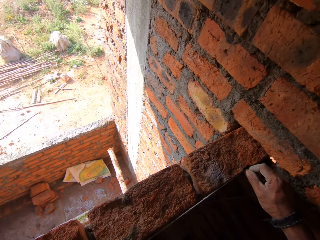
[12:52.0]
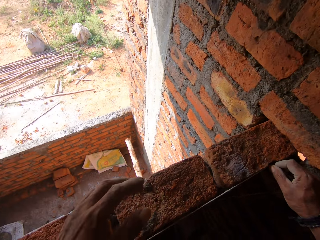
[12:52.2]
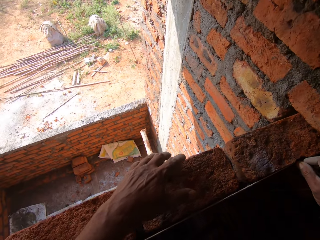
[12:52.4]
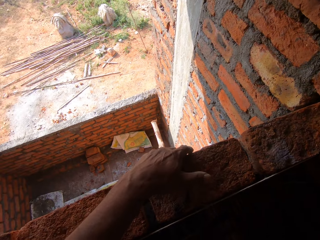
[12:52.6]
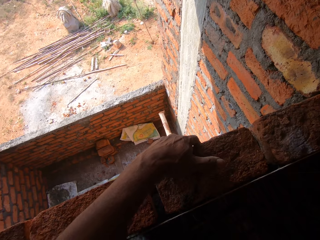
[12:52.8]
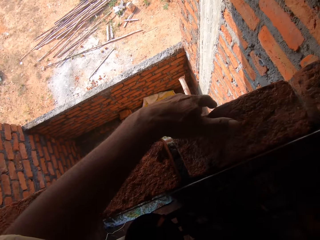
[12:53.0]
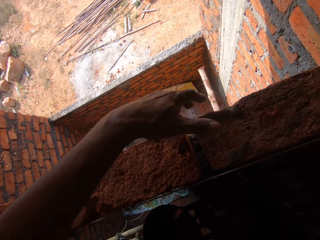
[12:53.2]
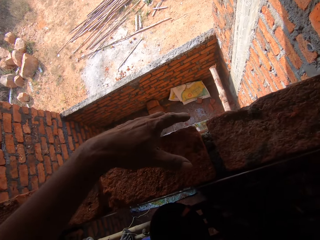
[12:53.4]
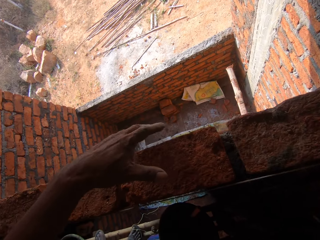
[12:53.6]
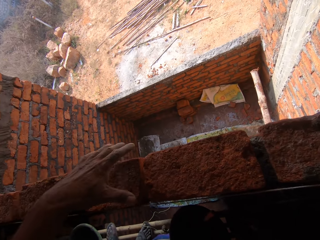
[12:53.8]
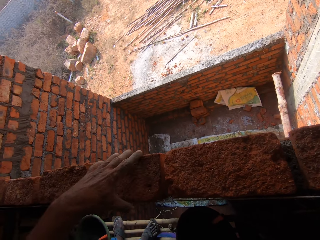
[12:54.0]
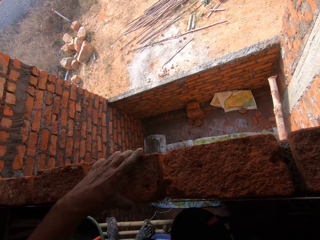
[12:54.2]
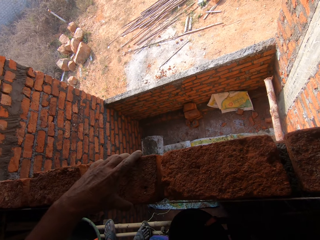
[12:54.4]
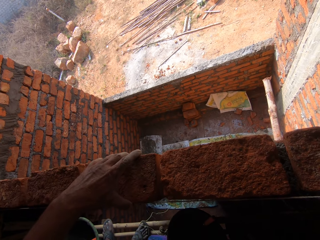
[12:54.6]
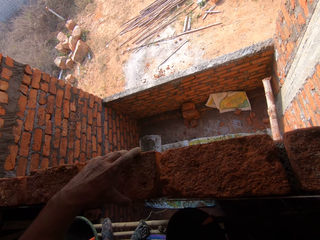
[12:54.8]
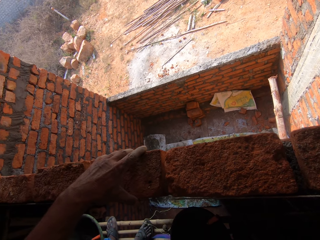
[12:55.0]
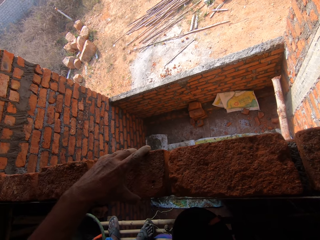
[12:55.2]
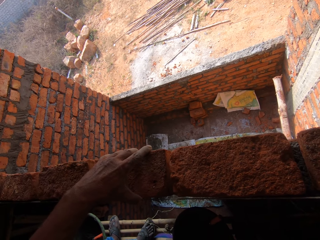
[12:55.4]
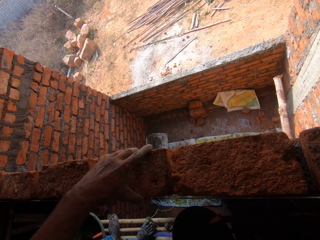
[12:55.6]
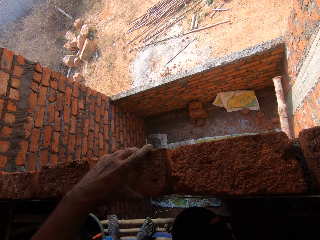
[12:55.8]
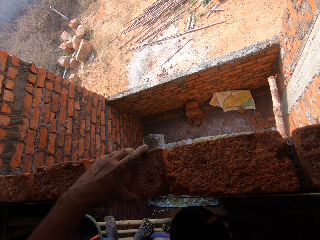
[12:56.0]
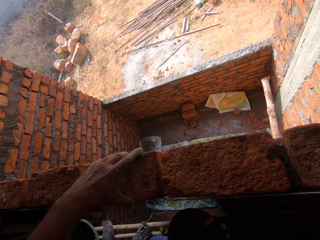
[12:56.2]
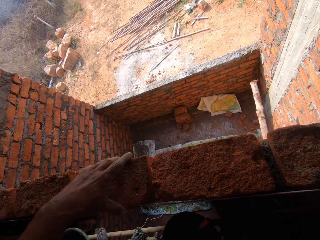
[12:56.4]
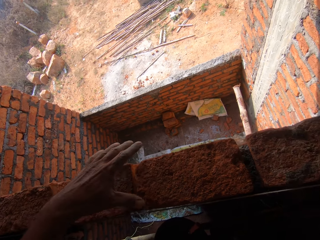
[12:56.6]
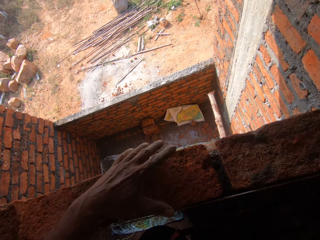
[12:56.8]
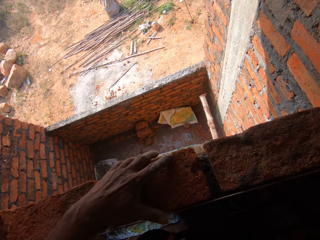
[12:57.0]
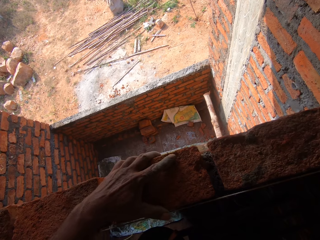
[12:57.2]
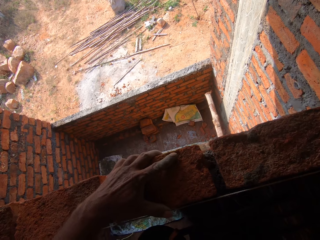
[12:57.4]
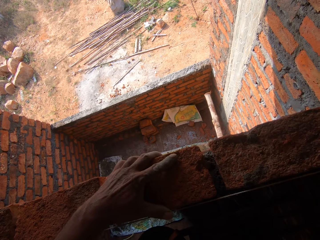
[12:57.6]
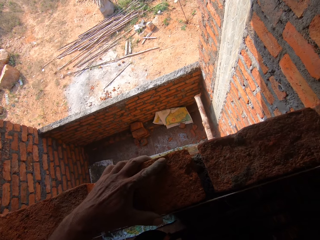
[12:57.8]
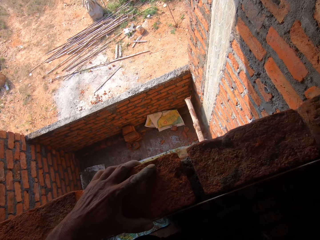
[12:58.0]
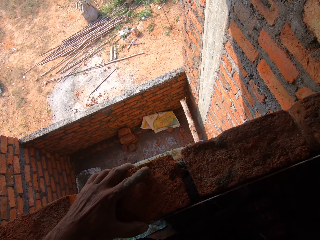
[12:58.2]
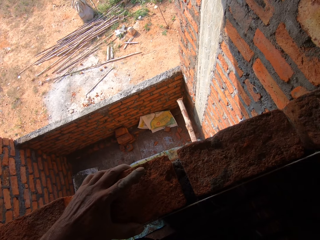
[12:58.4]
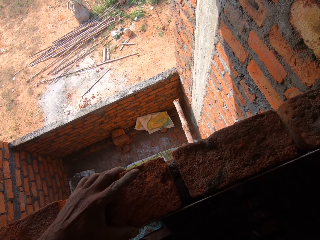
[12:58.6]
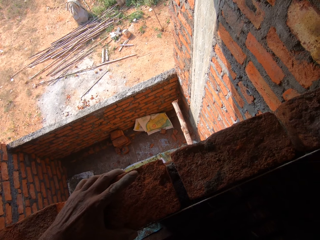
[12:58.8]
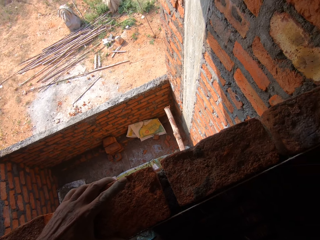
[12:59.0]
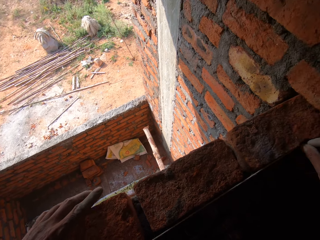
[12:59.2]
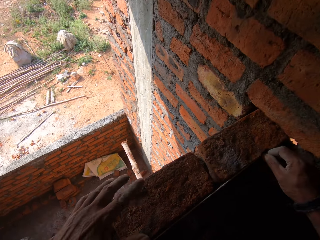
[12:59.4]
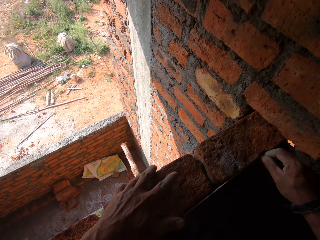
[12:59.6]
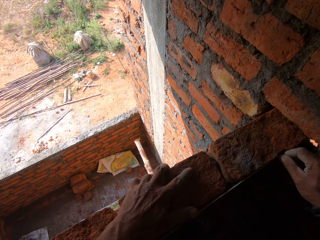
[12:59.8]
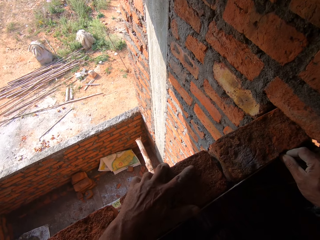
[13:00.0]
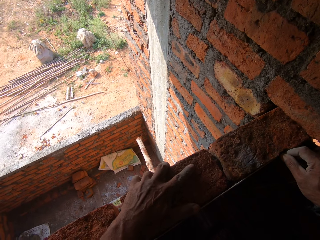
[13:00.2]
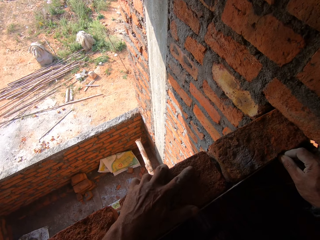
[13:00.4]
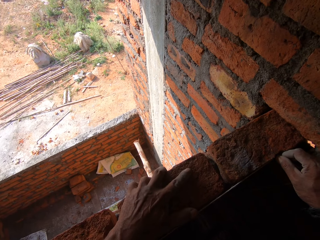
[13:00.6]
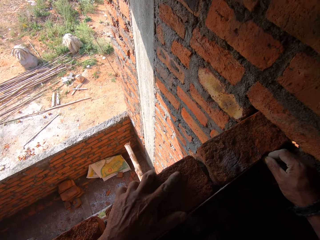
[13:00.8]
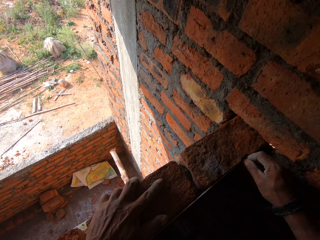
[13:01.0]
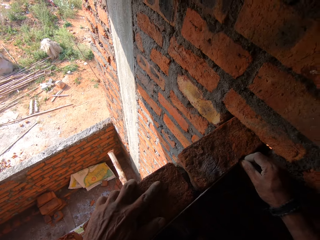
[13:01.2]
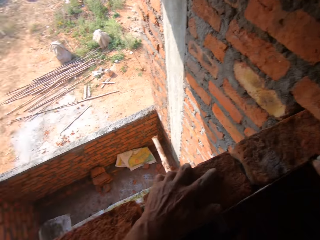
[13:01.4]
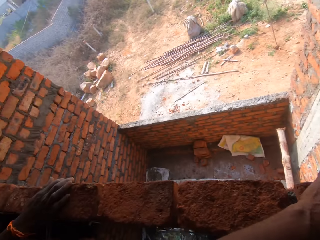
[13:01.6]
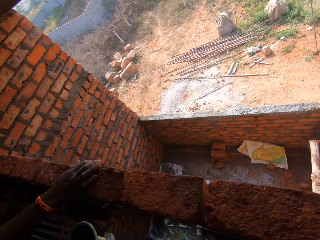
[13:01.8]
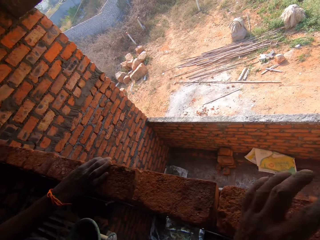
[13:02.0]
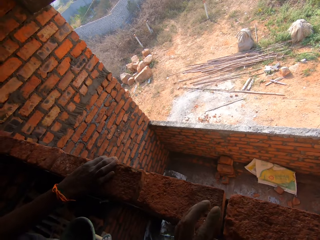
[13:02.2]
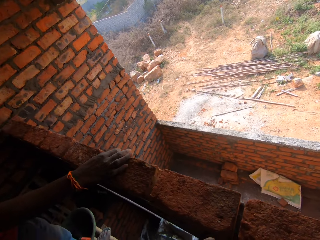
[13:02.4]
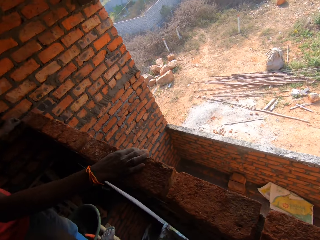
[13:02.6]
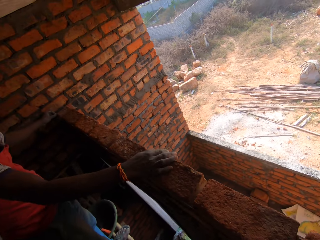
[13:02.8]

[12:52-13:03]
The camera wearer holds the stones. They adjust a brick on a wall. They adjust a rope on the wall. They adjust the brick on the wall. They interact with a man.

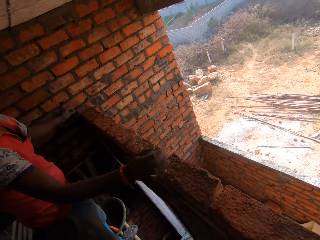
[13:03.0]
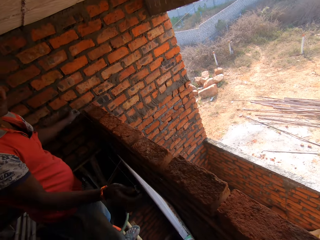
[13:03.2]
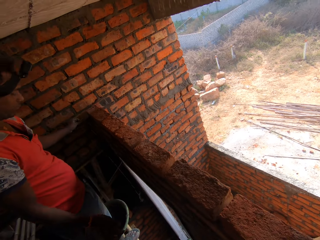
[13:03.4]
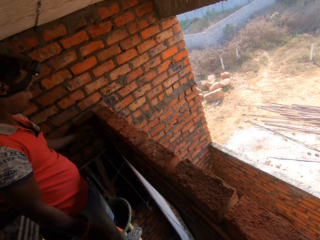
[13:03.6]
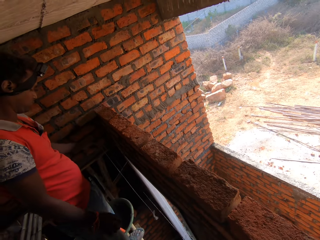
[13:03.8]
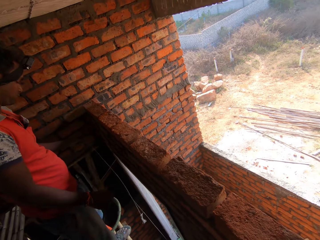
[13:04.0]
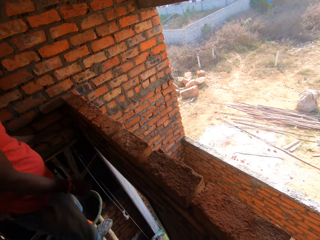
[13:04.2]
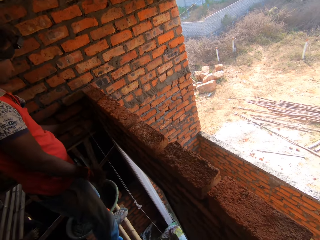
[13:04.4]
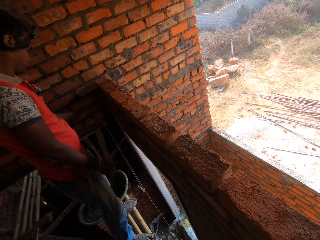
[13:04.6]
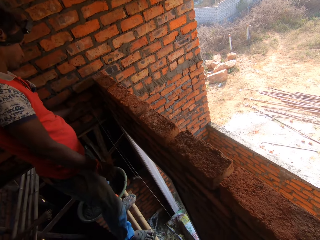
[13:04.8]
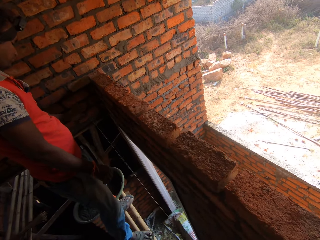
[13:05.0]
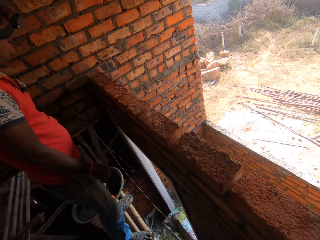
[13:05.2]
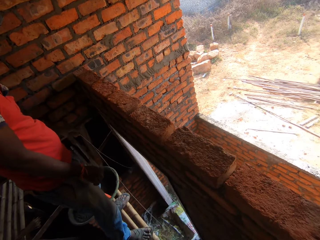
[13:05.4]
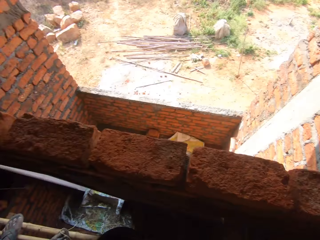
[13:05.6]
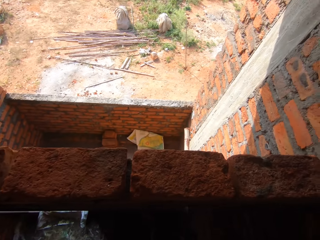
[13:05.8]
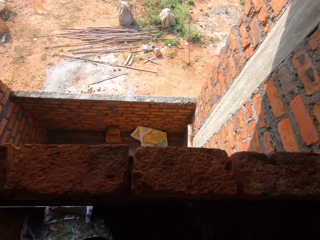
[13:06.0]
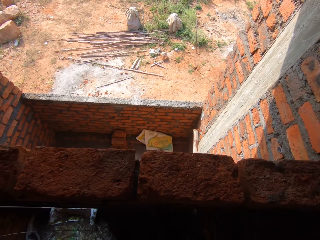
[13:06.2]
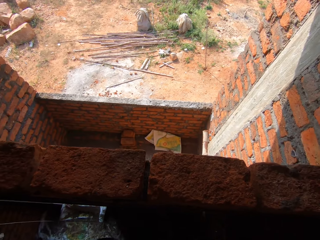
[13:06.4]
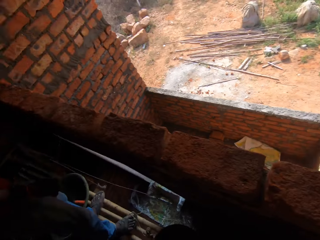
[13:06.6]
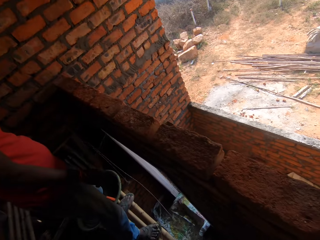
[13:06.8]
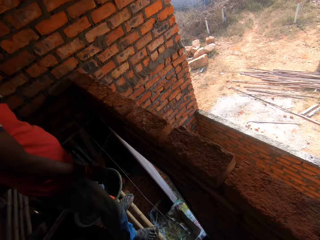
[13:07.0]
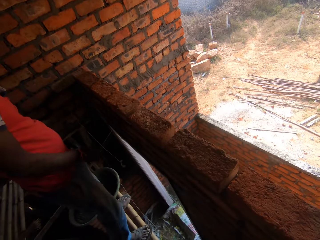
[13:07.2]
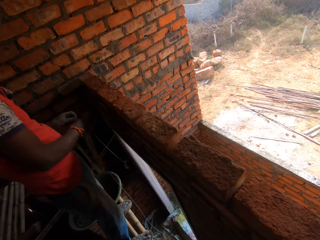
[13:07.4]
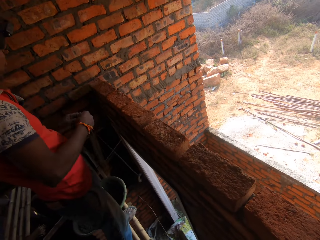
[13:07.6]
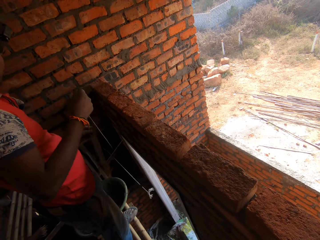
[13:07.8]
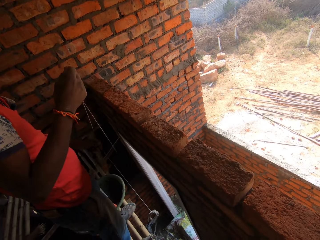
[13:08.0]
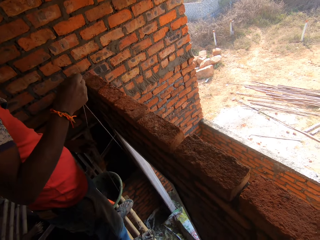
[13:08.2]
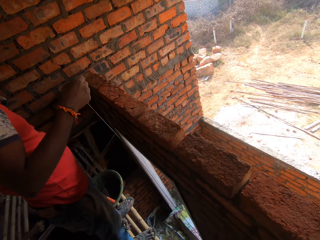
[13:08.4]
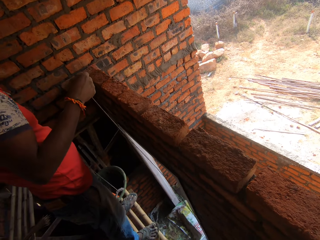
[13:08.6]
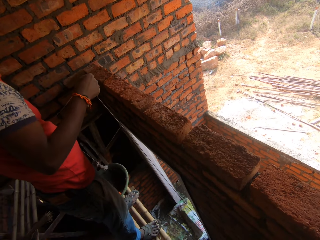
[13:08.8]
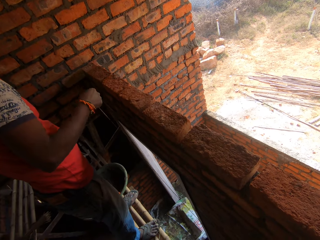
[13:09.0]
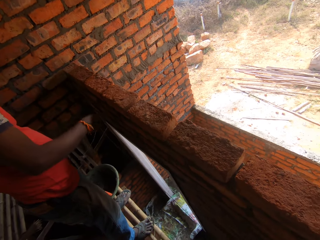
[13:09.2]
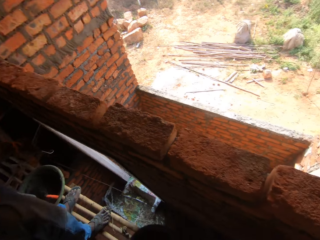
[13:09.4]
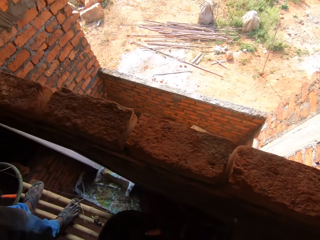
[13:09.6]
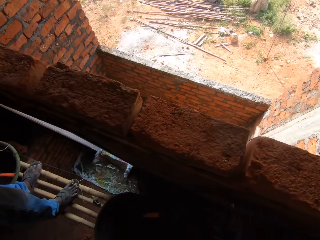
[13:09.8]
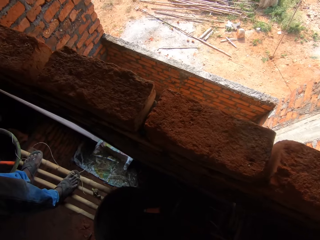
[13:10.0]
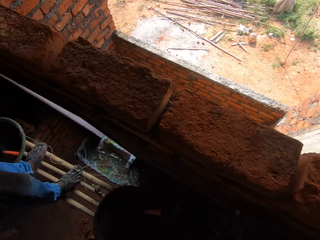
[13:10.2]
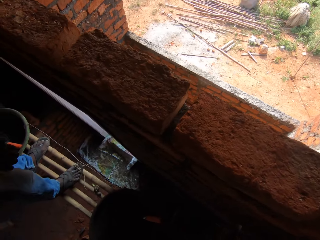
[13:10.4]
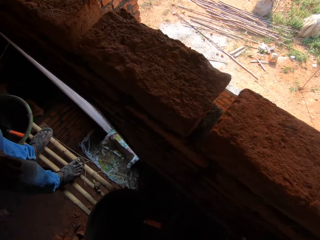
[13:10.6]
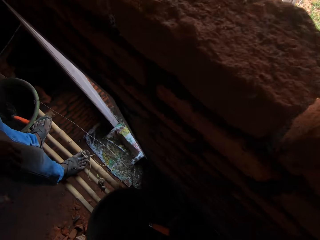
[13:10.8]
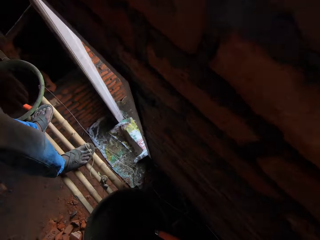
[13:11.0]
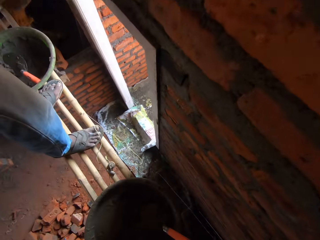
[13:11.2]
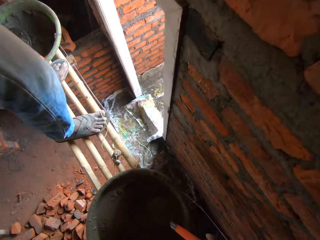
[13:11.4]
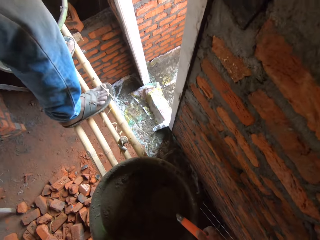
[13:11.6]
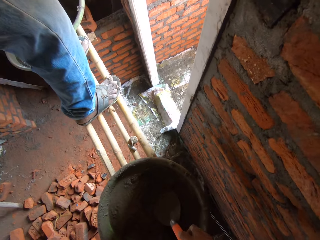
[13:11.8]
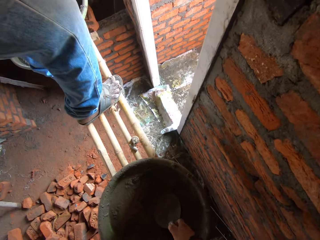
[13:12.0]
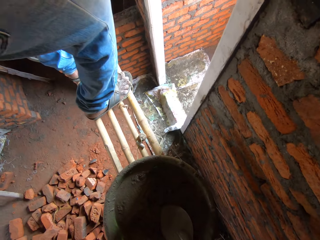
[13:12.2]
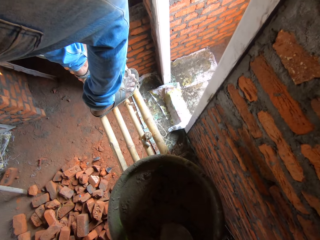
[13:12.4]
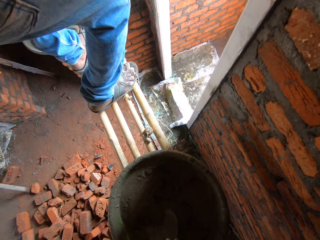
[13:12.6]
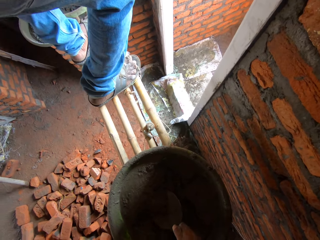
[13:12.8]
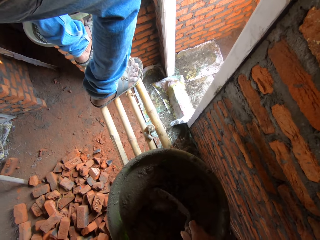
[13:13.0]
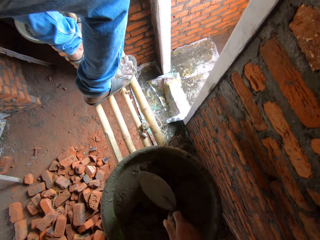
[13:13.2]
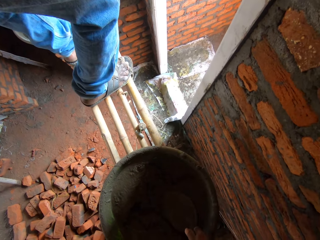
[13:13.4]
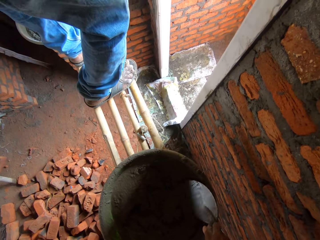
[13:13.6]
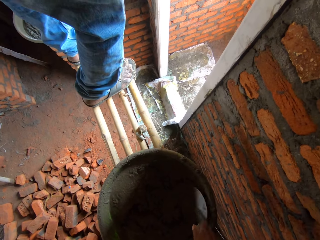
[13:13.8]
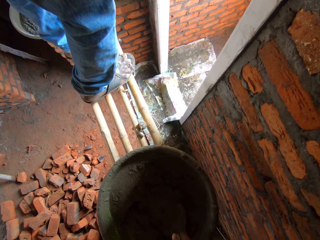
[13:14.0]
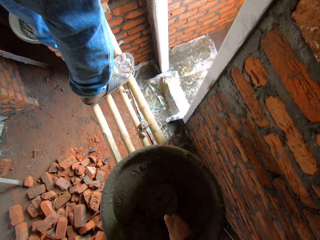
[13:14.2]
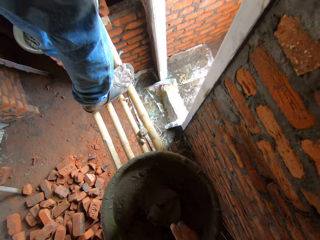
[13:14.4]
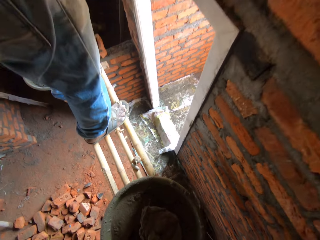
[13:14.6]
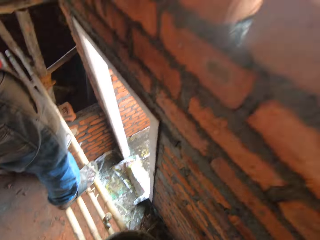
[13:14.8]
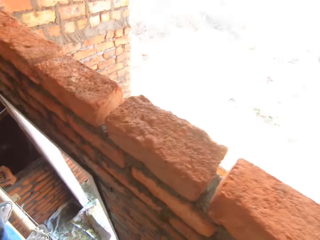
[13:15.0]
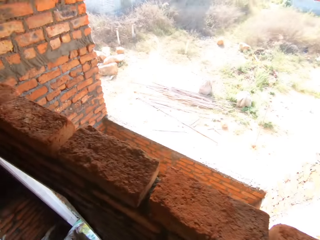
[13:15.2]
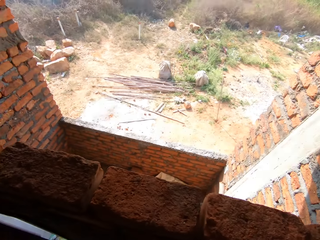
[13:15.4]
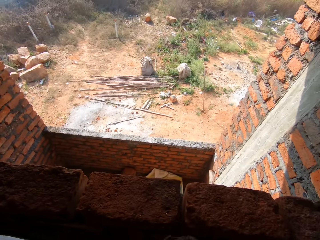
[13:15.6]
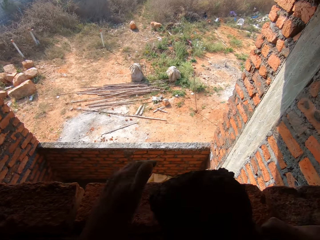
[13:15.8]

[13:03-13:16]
A man holds a rope. The camera wearer looks around a construction site. The man adjusts the rope on a wall. The camera wearer interacts with the man. The man holds the rope, drops the rope, and adjusts the rope on the wall. The camera wearer picks up a trowel. The man scoops mortar with the trowel. The camera wearer mixes concrete in a basin bowl. They scoop mortar with the trowel.
